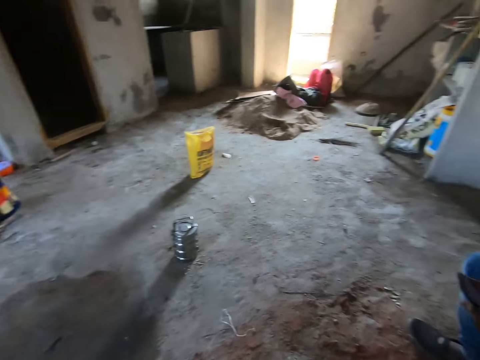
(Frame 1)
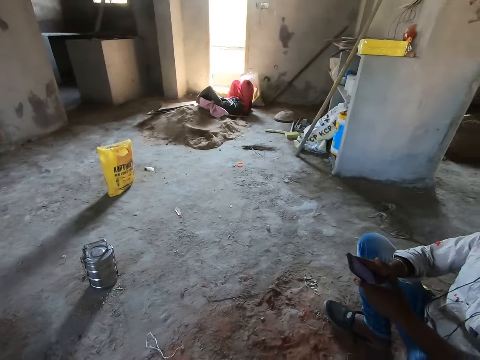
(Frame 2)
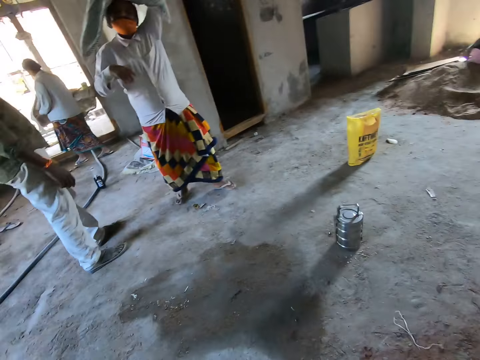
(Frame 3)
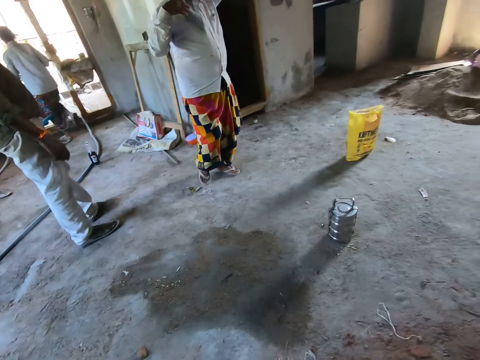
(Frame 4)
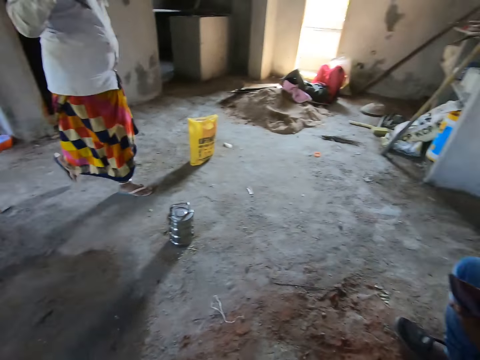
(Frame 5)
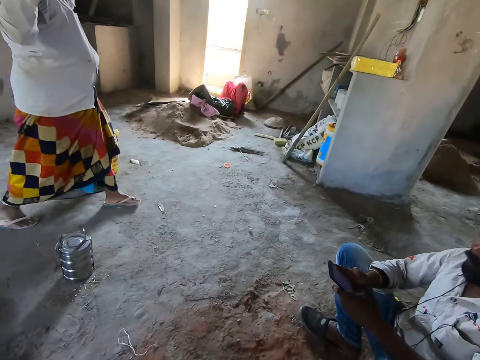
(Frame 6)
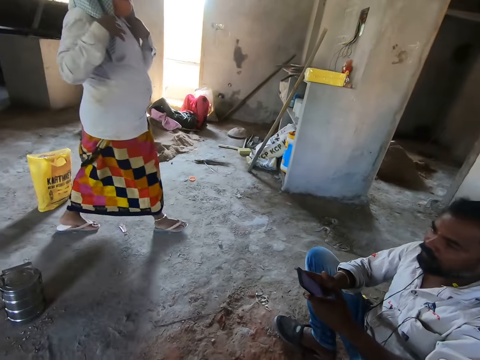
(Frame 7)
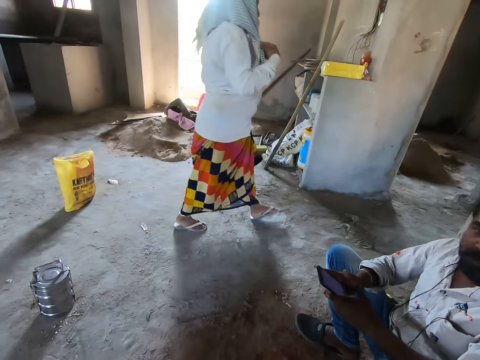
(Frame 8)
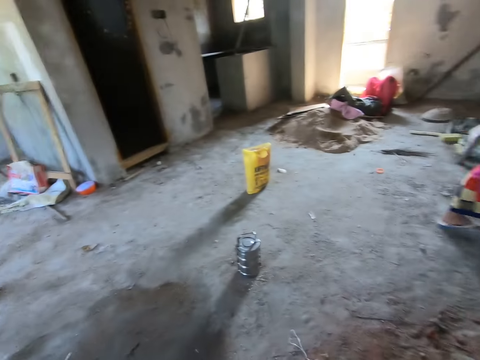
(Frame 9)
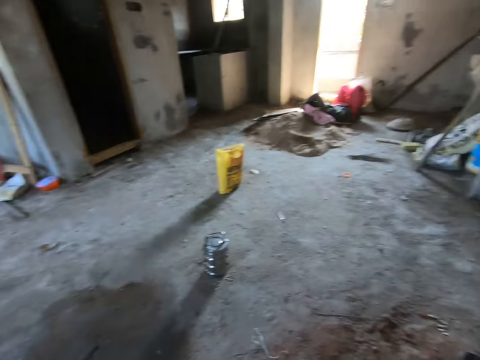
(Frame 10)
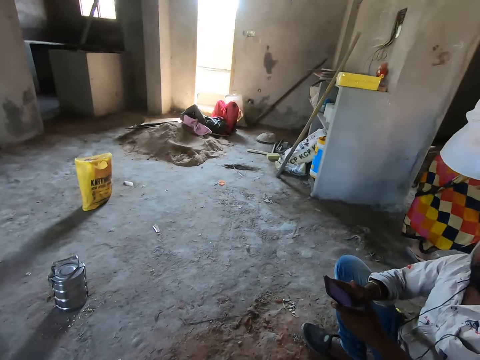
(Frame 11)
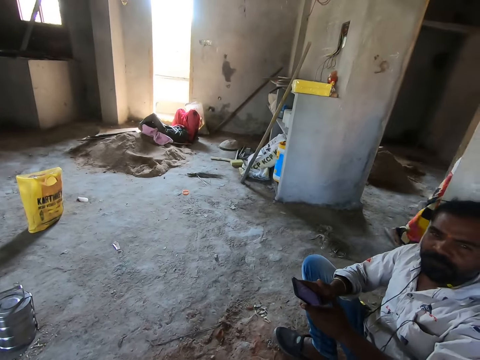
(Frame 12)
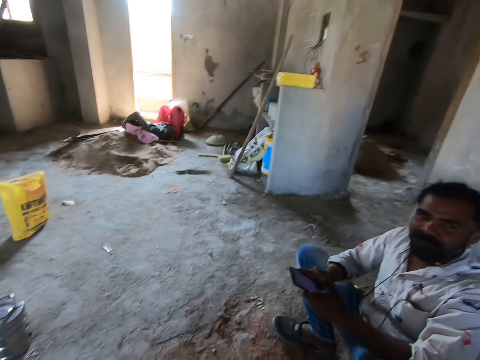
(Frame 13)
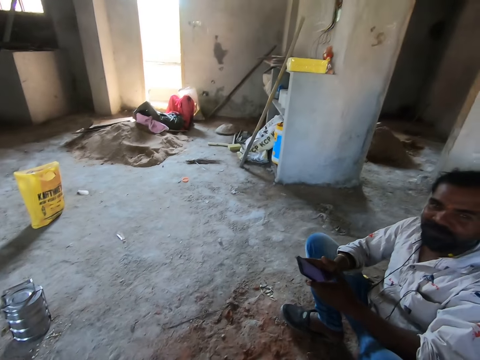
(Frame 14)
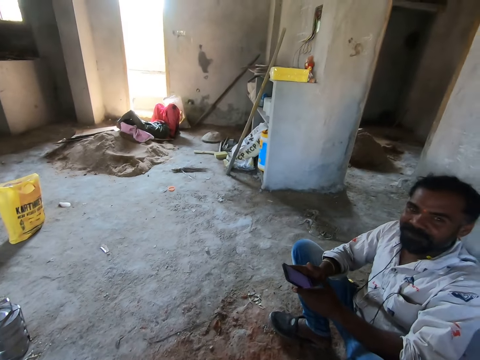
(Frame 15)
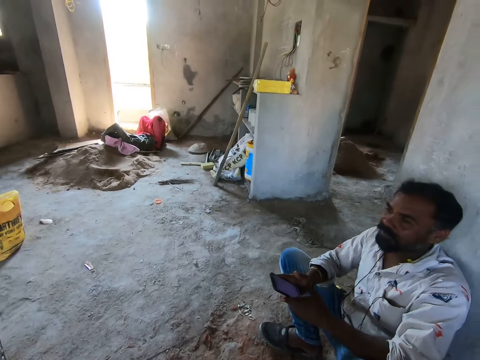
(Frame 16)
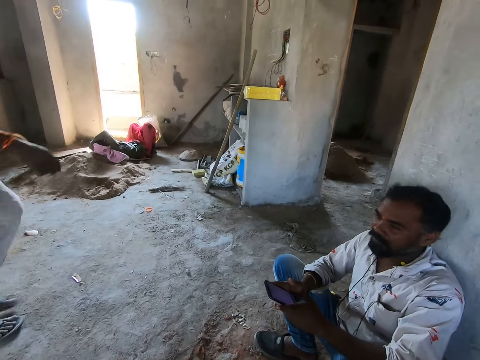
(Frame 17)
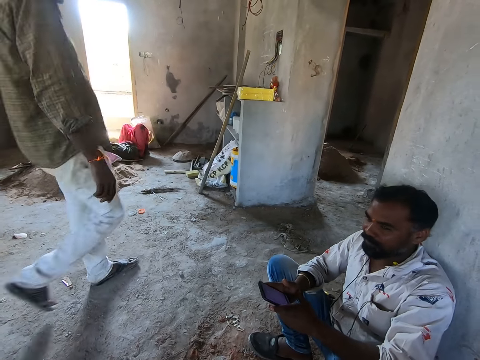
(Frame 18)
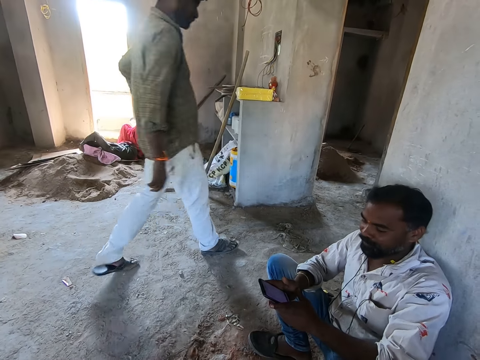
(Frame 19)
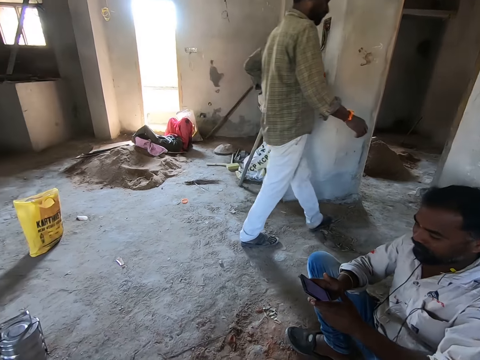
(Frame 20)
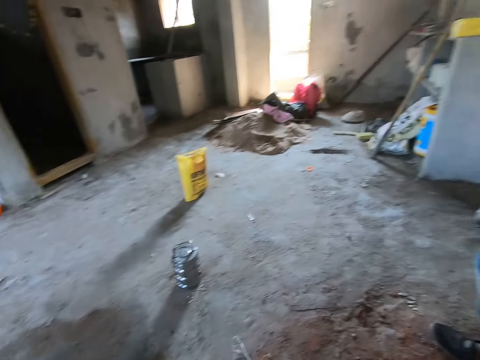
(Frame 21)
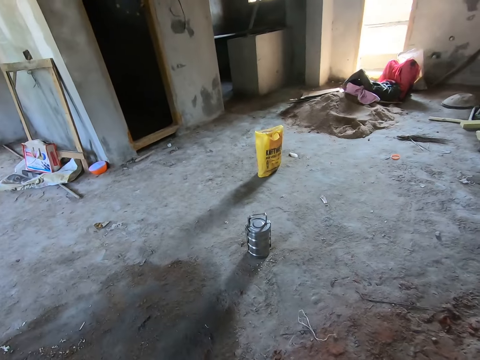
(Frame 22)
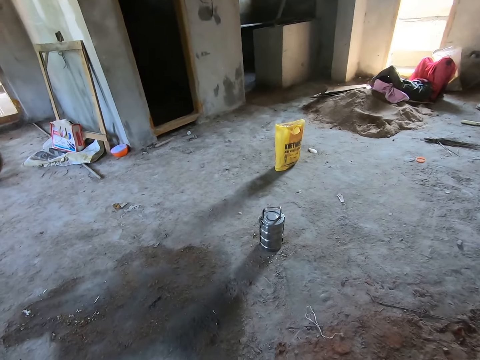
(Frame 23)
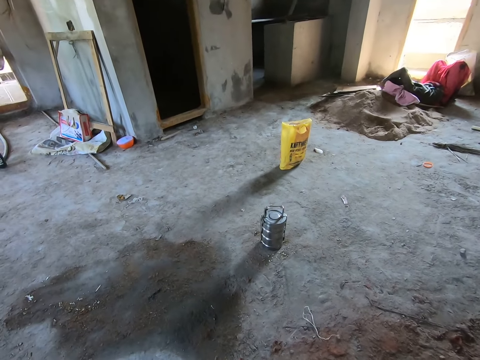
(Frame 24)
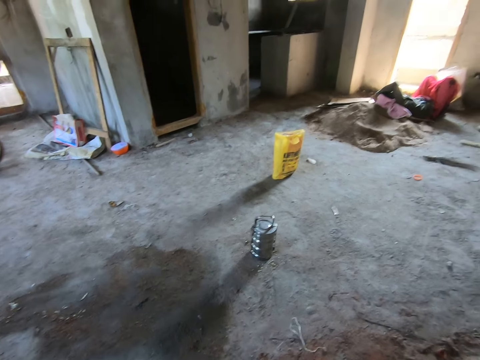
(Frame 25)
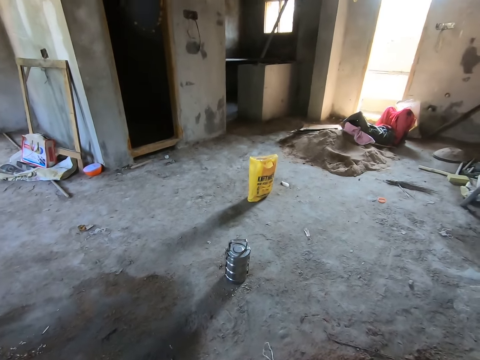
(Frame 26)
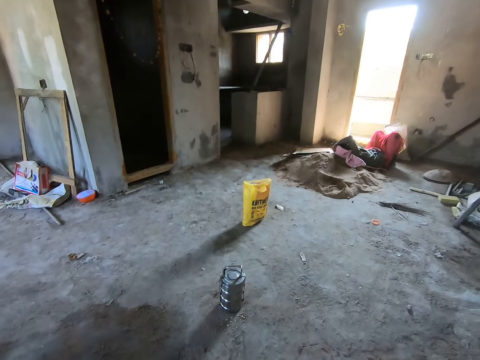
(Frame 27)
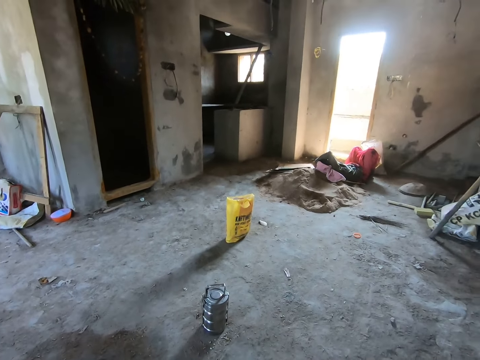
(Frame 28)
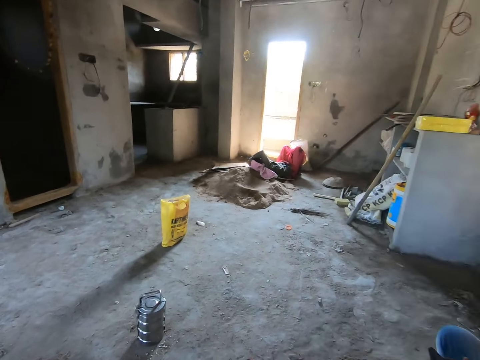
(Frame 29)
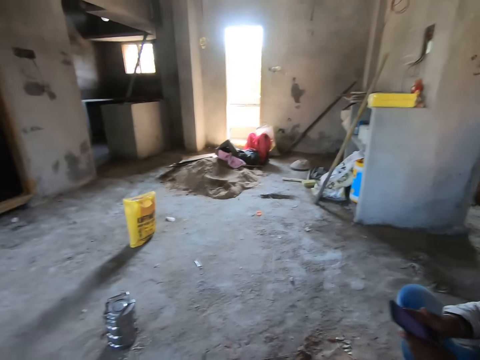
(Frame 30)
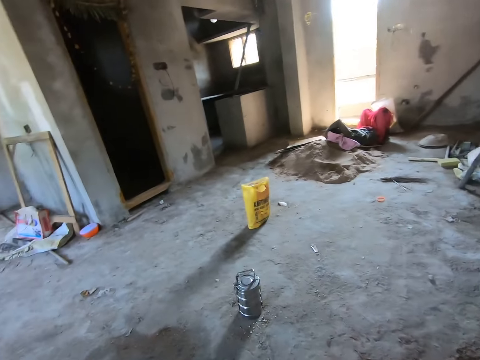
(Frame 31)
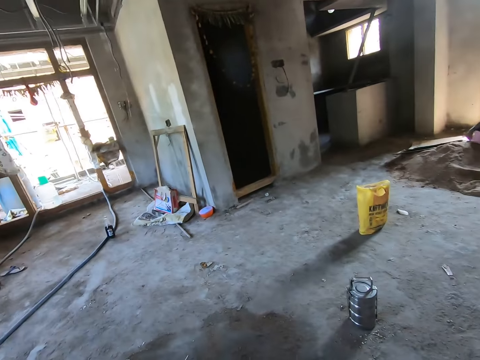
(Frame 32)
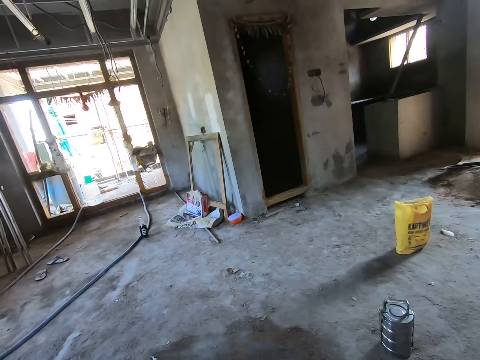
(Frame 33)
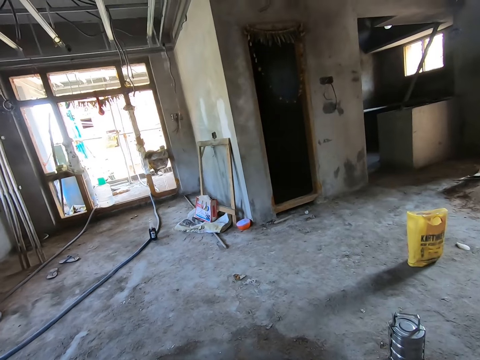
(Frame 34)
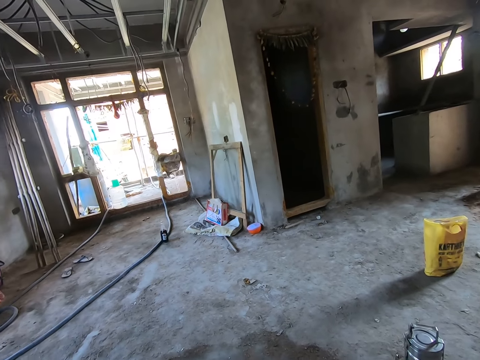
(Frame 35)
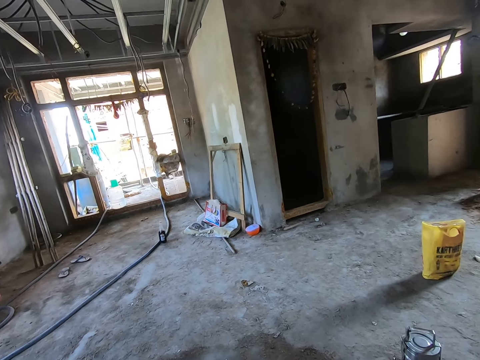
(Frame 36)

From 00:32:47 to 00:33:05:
A person walks outside the room. The camera wearer talks to another person. A third person walks outside the room. The camera wearer talks to the second person. They look around.

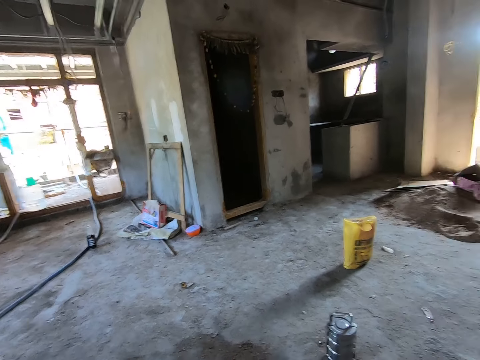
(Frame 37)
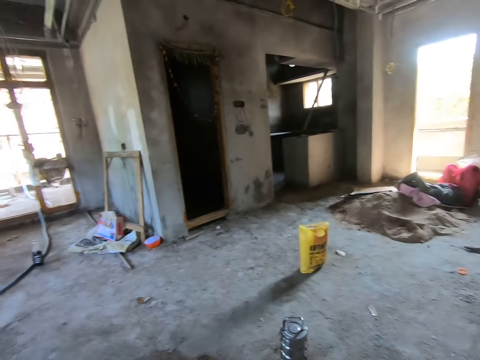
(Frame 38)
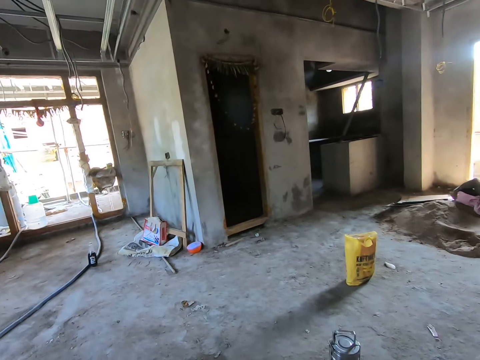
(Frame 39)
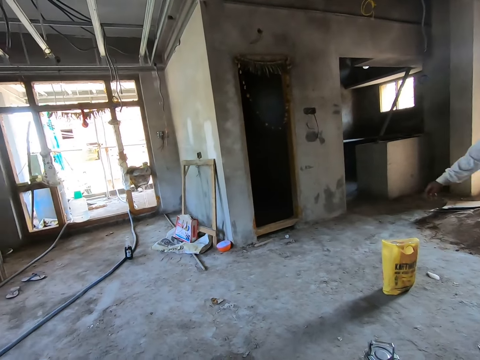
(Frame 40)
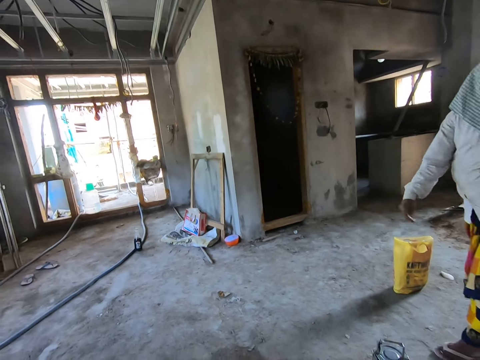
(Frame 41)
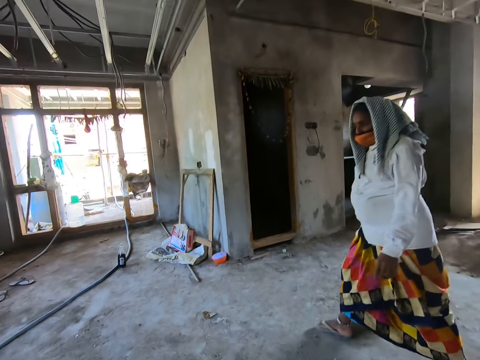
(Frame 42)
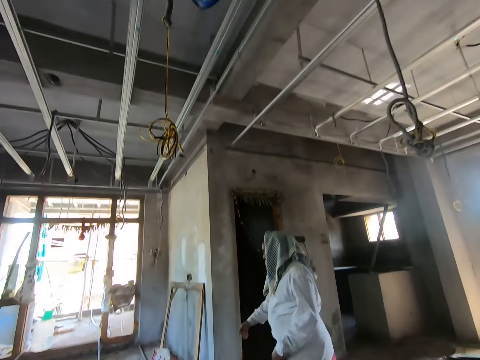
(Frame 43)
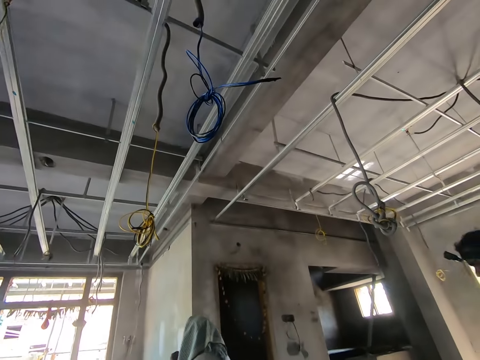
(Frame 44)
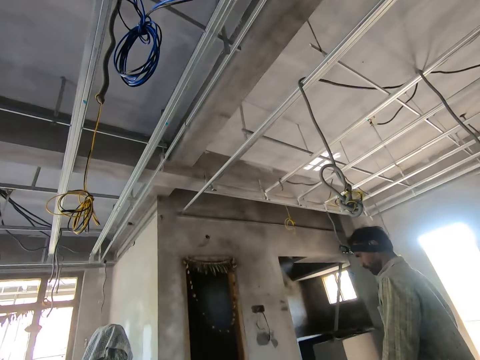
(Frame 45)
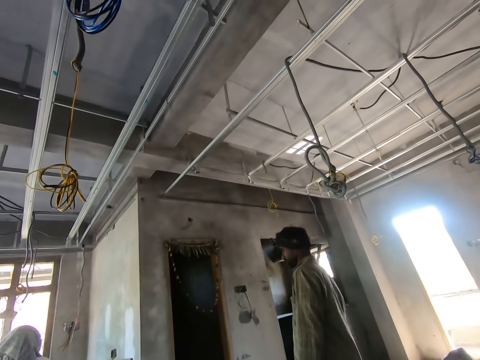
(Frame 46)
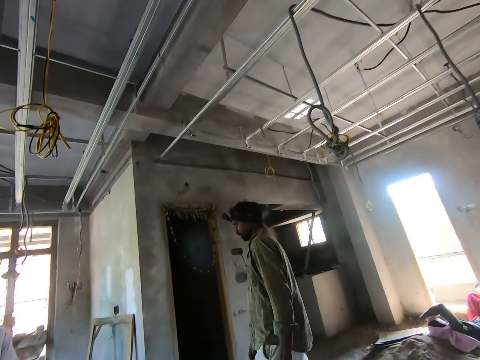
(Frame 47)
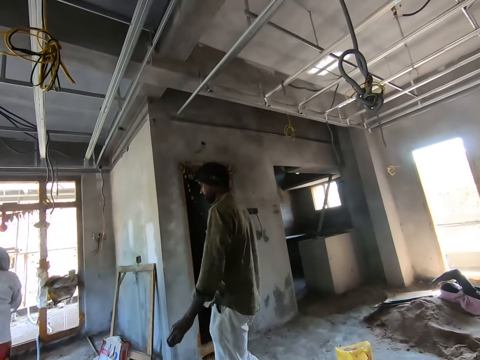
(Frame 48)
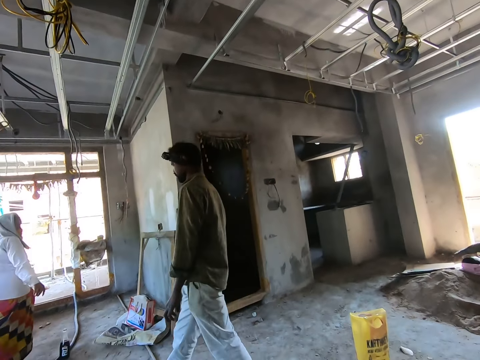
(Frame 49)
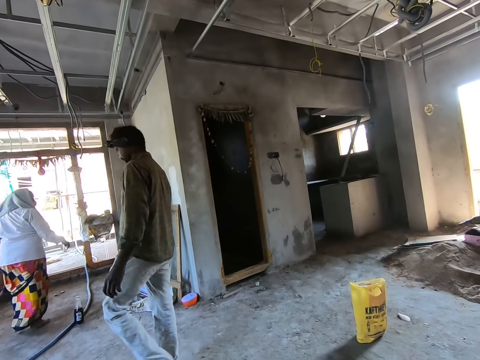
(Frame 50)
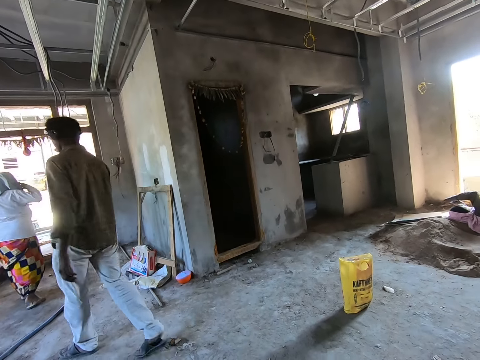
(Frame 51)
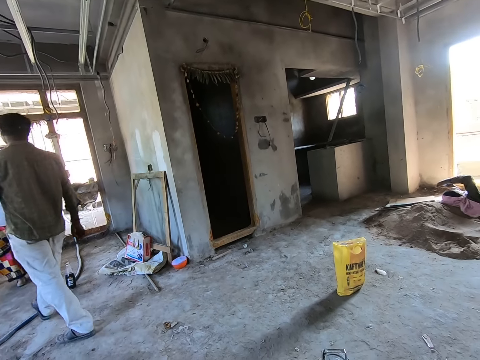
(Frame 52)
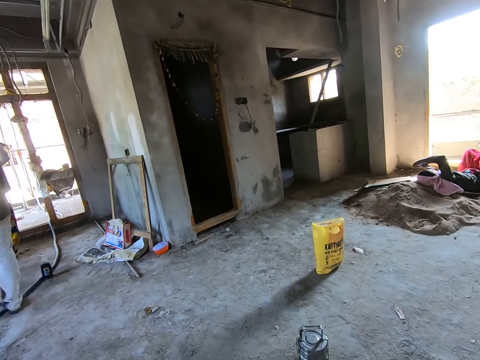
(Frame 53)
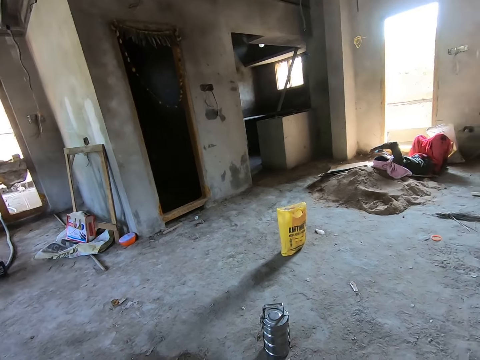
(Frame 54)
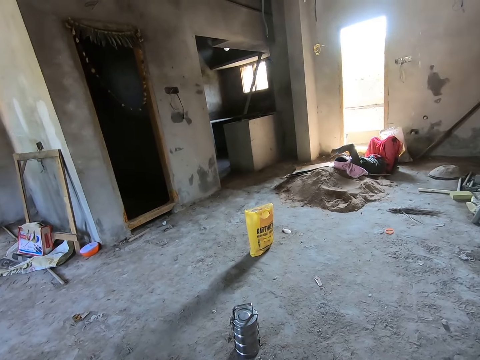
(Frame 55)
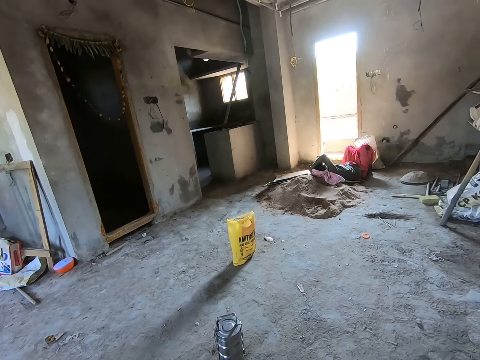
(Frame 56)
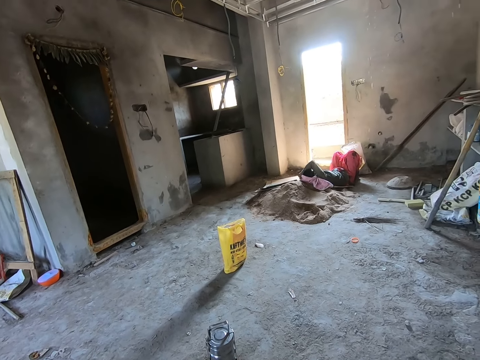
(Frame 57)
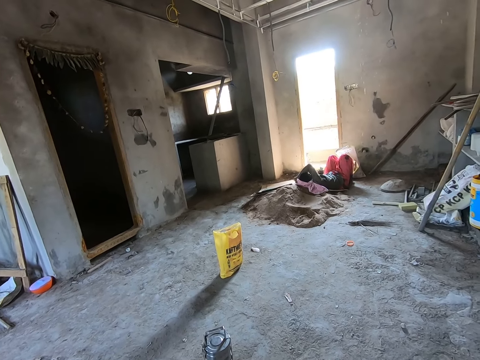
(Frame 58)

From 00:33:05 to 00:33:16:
The camera wearer talks. A person walks out of the room. Another person walks out of the room.
